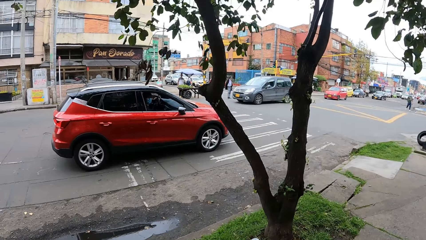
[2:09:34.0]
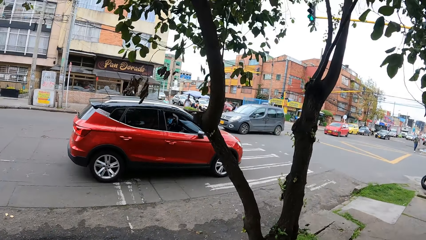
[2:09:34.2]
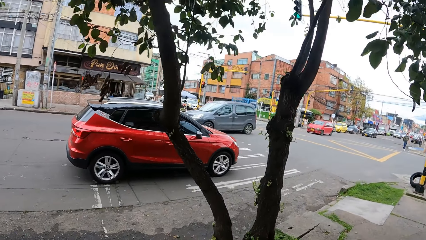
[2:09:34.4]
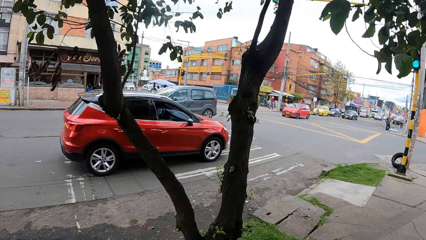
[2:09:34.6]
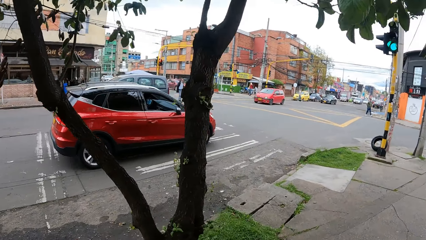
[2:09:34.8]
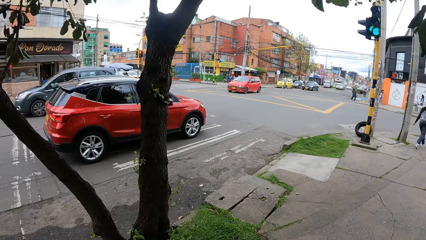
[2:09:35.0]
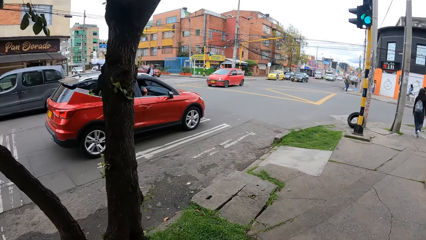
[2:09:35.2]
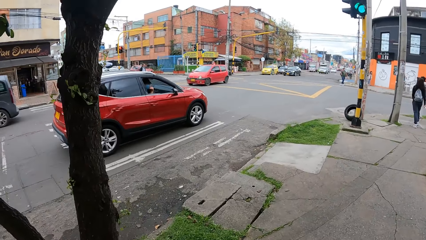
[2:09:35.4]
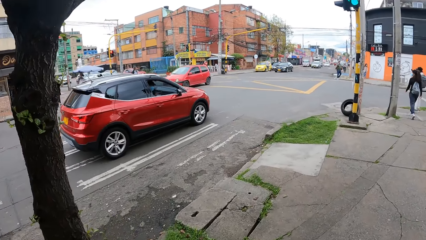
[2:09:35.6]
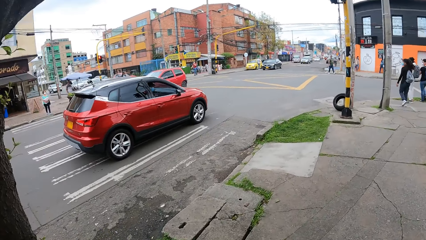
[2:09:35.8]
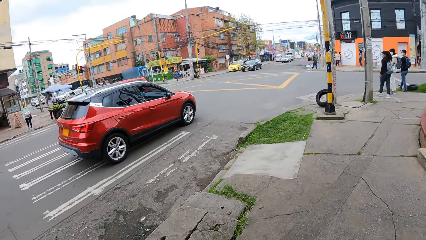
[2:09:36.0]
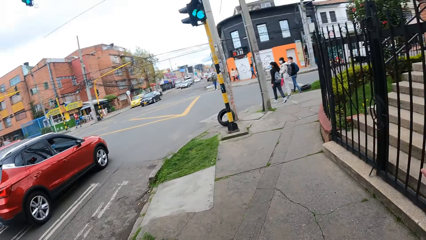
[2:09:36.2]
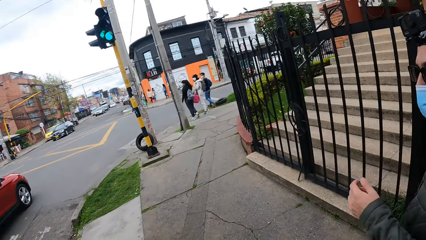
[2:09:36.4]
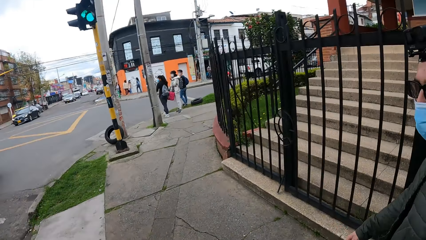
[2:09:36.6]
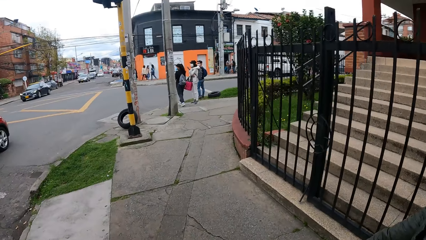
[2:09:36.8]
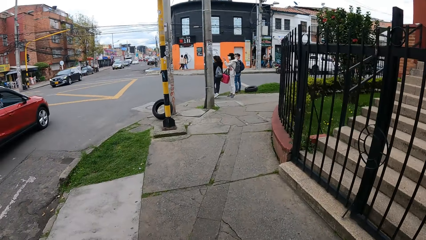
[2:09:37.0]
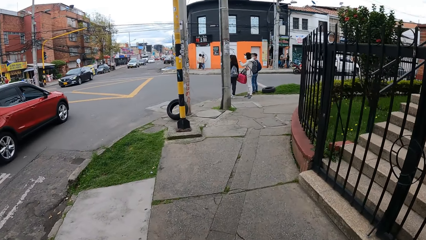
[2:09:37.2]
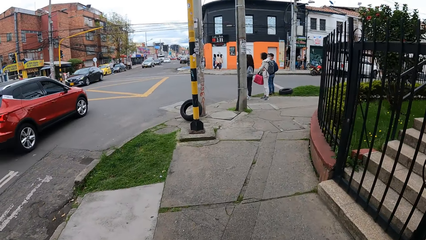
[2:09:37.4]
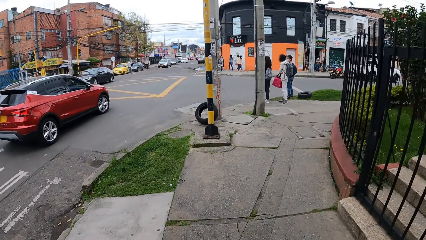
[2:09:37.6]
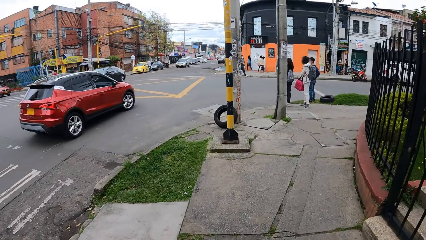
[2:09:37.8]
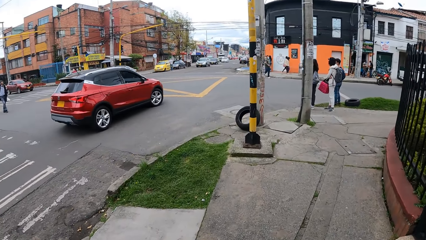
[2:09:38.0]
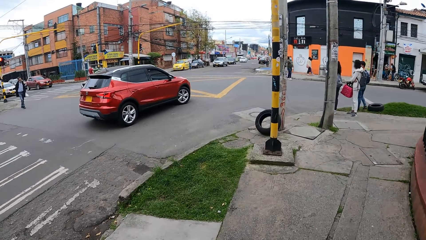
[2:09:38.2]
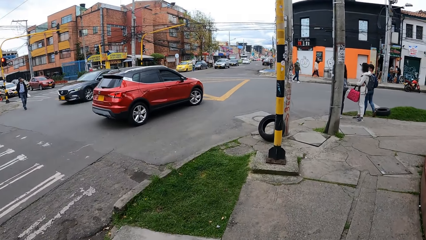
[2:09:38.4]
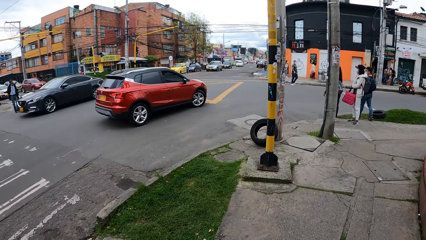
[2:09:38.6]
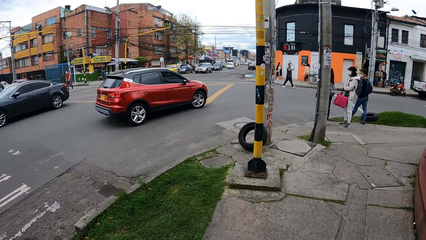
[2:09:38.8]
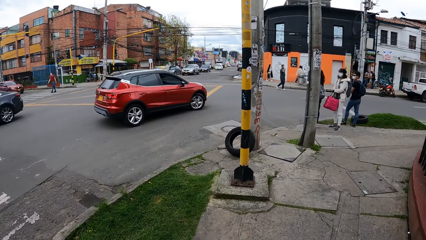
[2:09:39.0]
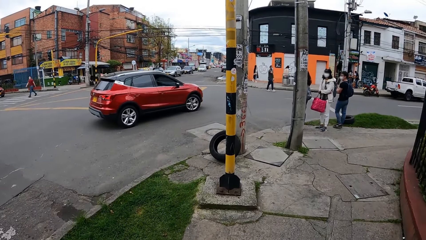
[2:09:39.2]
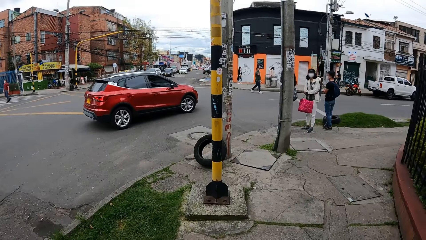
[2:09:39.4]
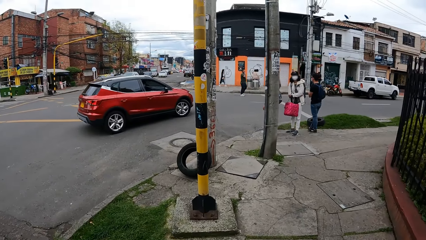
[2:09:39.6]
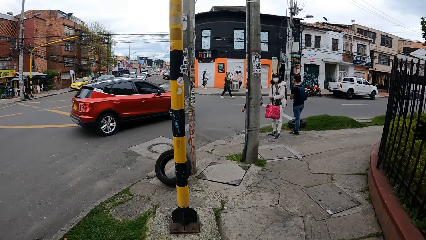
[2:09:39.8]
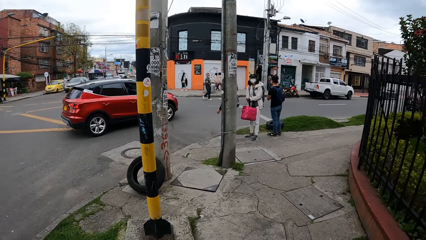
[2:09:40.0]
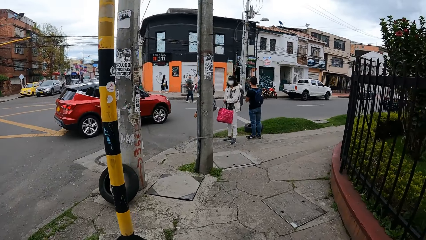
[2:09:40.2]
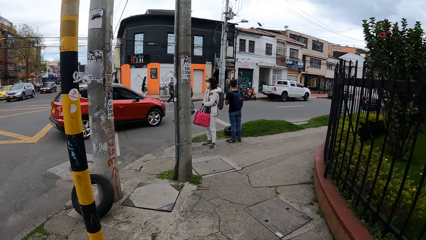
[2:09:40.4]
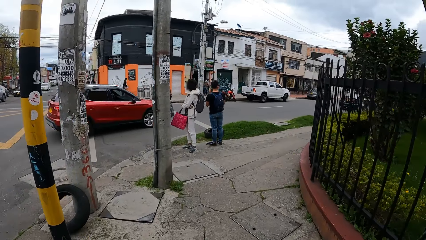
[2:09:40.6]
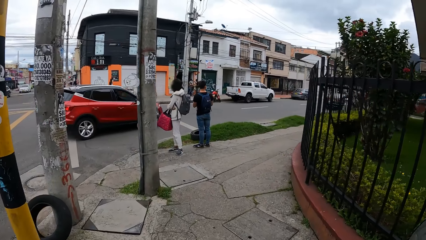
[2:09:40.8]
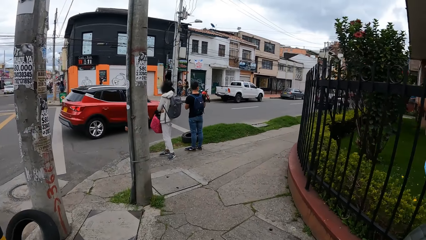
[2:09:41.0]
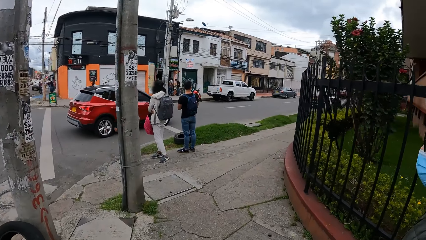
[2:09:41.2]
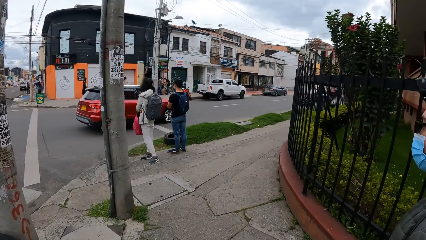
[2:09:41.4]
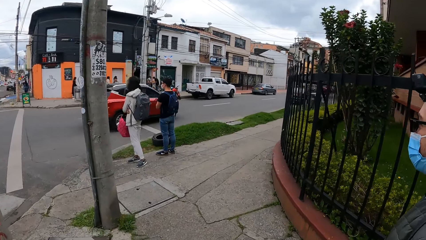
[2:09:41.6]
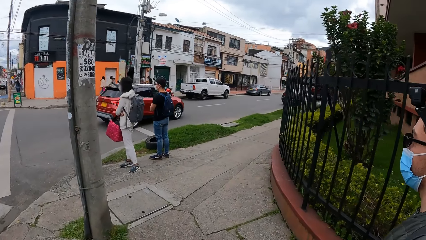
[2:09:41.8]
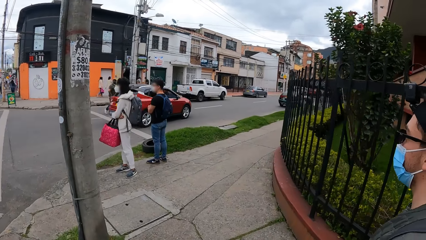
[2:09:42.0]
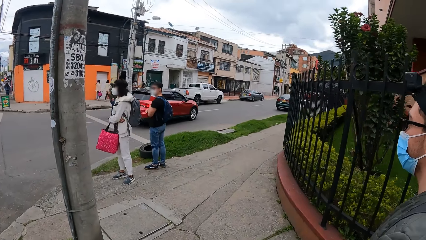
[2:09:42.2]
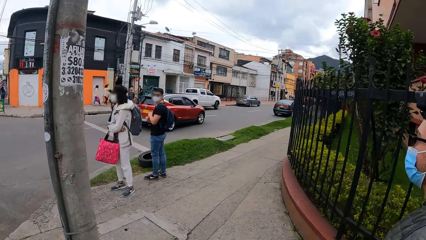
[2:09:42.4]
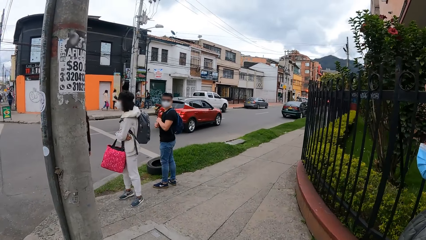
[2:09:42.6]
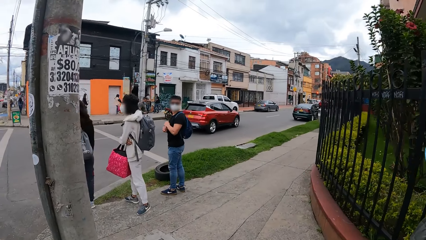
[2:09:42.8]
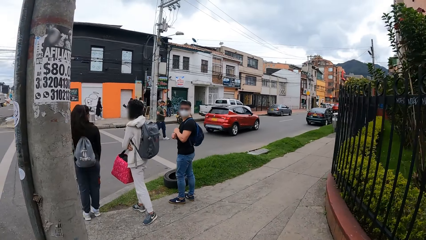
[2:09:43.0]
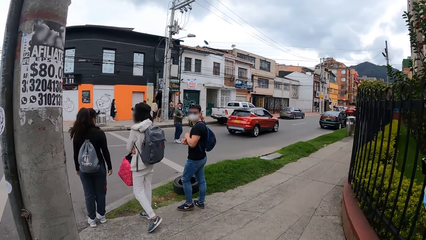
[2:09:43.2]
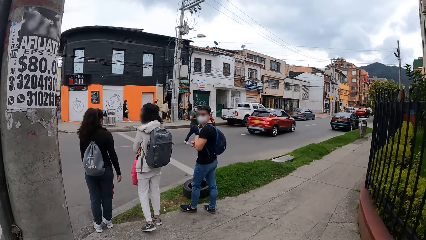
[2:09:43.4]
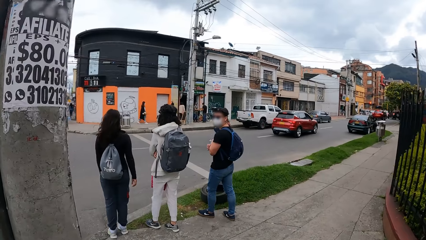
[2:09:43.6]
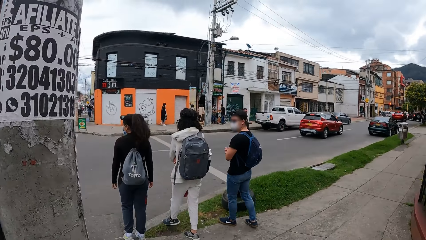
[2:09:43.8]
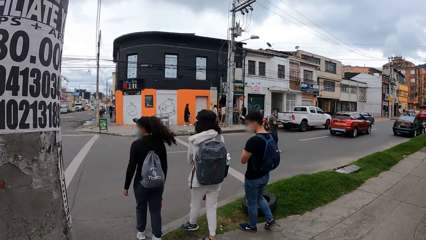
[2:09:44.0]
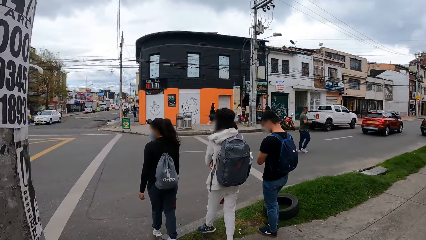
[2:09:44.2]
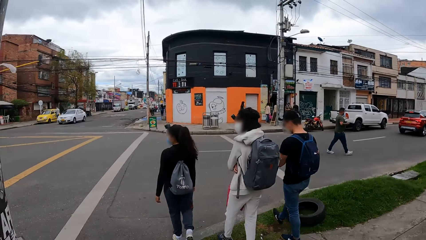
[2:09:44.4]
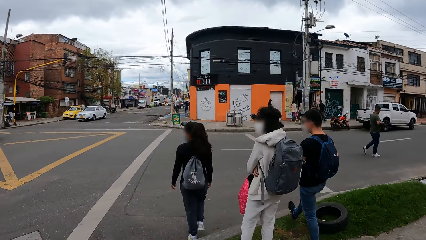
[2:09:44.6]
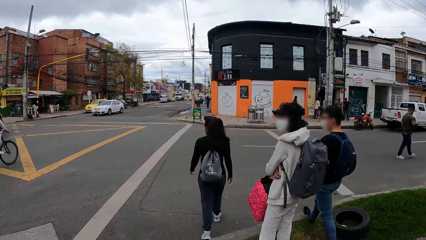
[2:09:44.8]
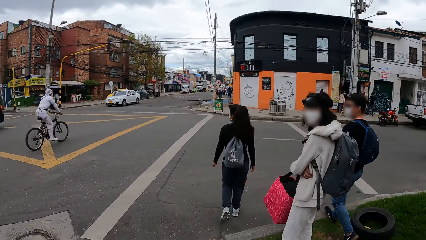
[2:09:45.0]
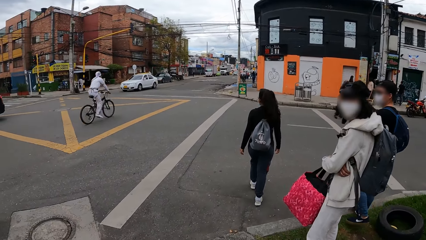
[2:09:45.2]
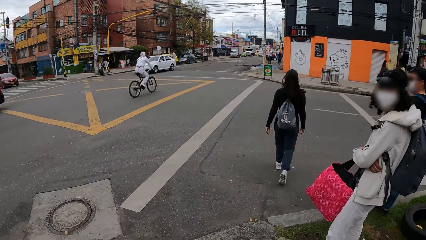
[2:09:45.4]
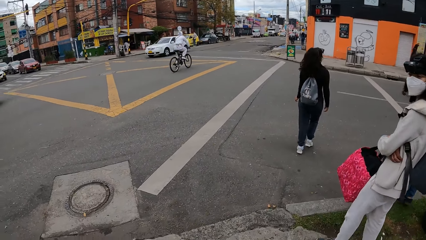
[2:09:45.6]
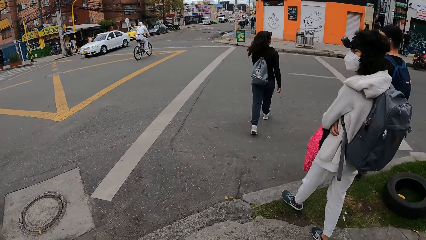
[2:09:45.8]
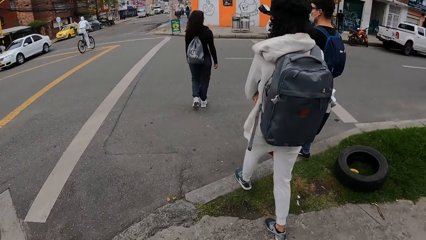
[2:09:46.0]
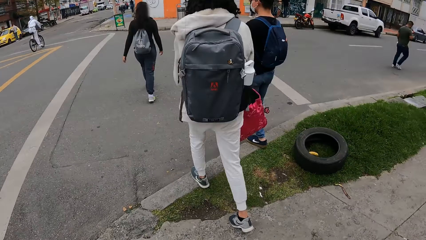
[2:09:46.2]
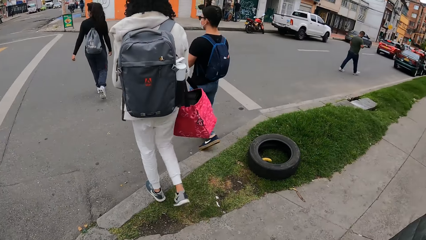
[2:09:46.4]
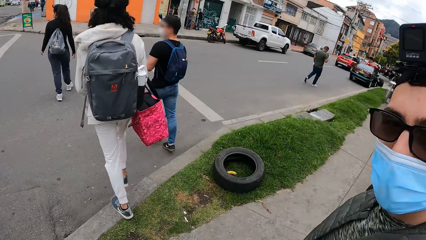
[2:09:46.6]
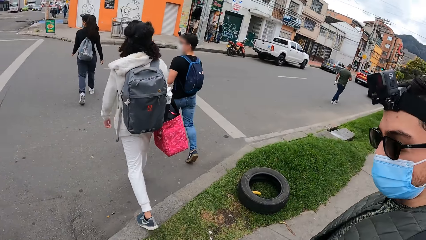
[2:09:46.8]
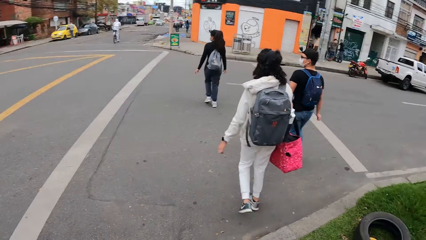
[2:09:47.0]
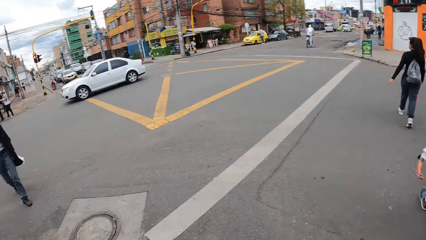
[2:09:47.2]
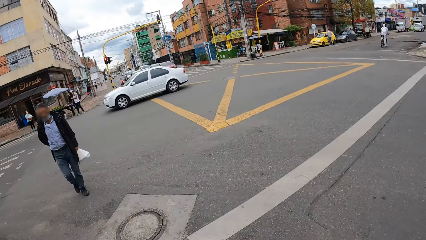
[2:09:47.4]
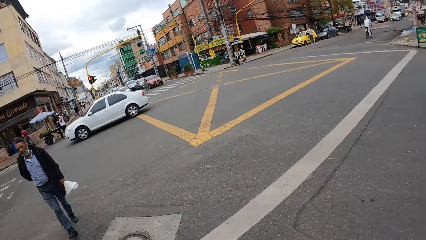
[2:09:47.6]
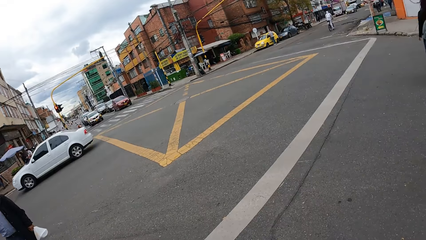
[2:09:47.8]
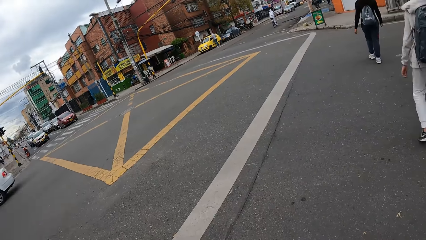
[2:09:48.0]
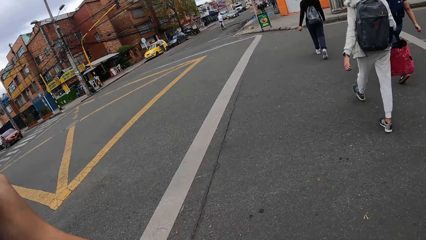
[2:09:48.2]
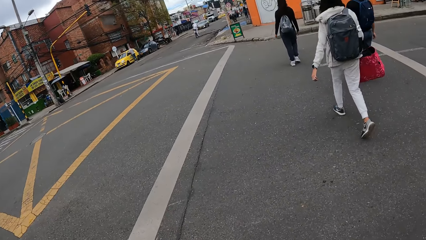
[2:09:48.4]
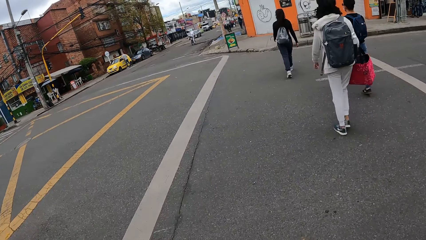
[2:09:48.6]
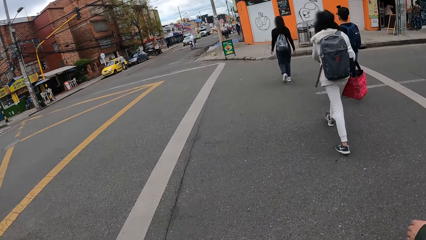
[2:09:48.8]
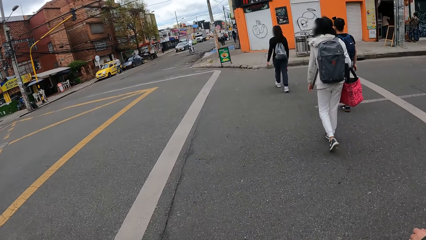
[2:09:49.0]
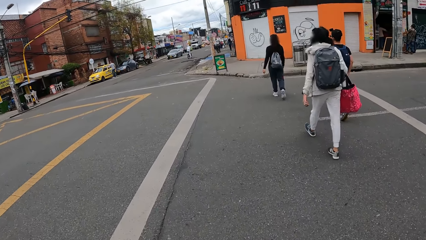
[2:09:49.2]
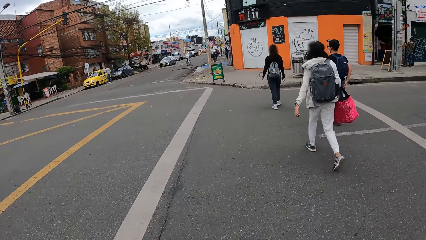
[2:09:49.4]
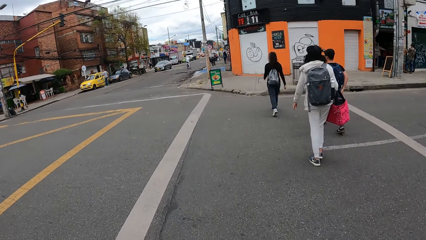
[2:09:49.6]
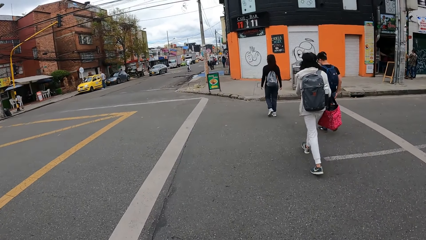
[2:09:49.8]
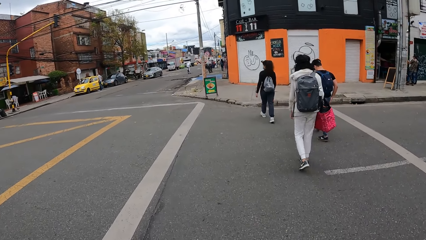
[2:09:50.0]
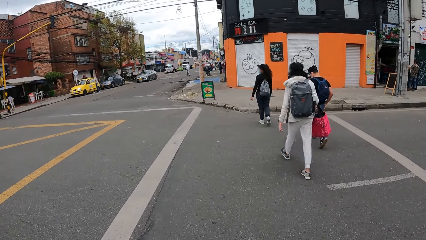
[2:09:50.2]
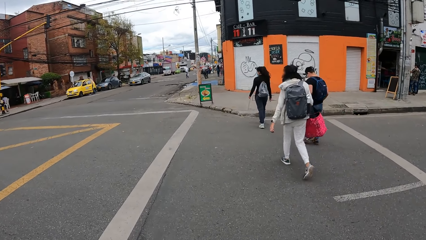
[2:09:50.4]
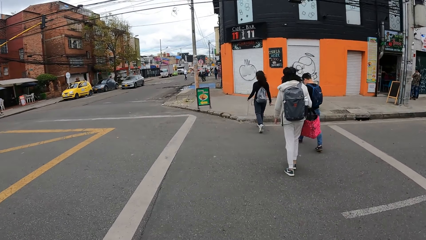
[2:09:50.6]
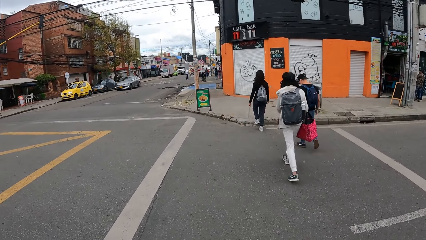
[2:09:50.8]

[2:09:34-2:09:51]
A grey car drives past the camera wearer. A black car drives past the camera wearer. The camera wearer moves forward. A white car drives past the camera wearer. The camera wearer looks in the street and walks across the road with a group of people.
